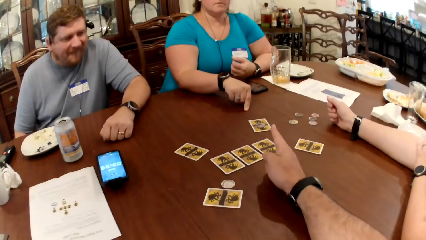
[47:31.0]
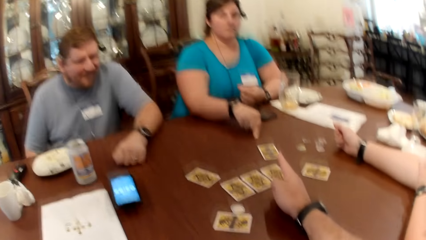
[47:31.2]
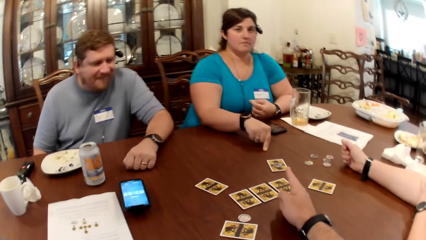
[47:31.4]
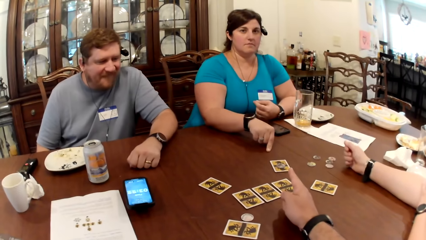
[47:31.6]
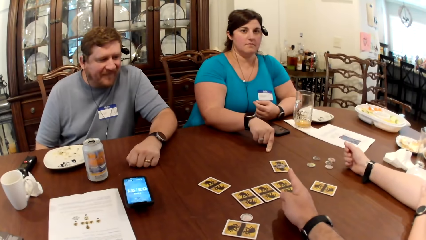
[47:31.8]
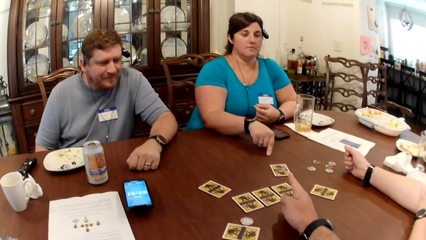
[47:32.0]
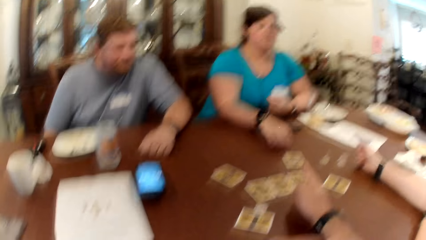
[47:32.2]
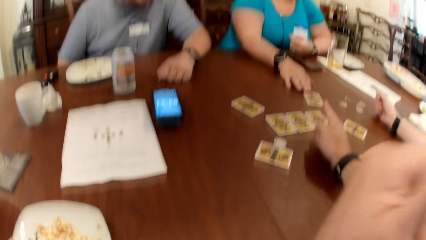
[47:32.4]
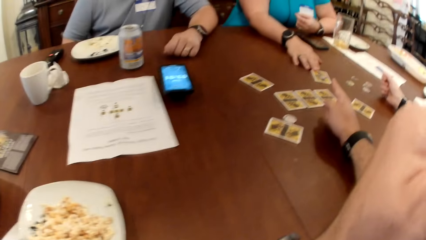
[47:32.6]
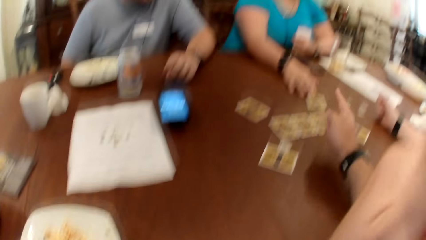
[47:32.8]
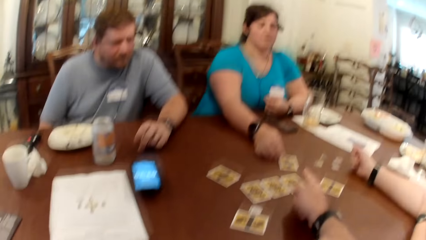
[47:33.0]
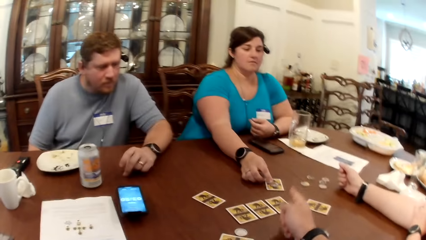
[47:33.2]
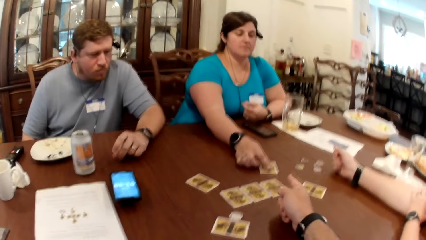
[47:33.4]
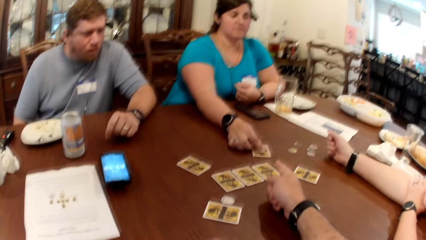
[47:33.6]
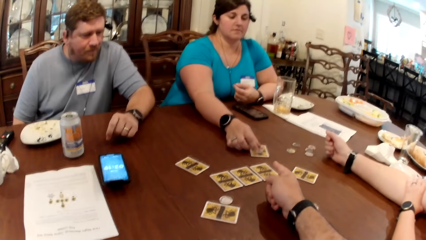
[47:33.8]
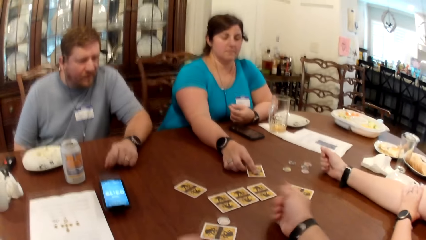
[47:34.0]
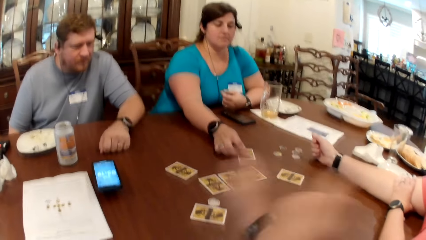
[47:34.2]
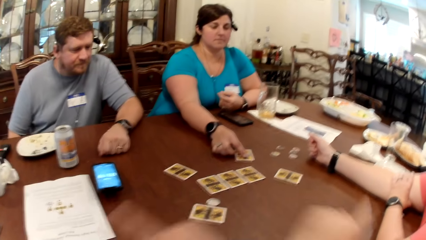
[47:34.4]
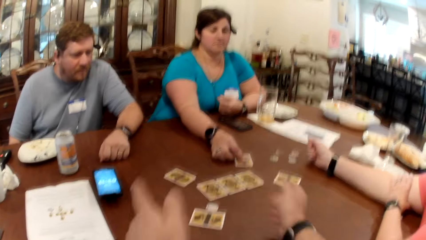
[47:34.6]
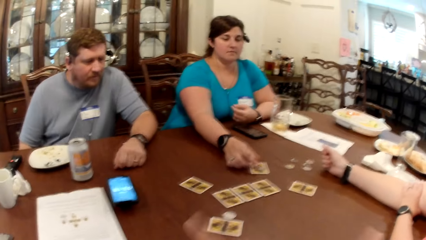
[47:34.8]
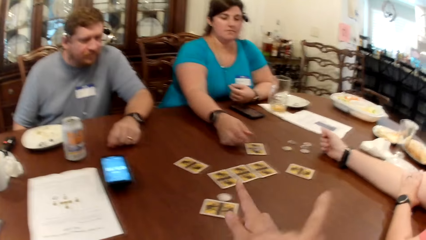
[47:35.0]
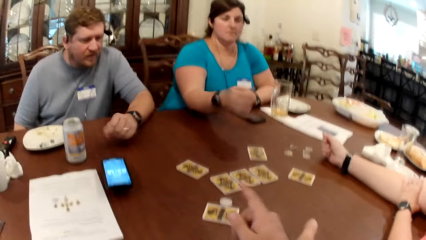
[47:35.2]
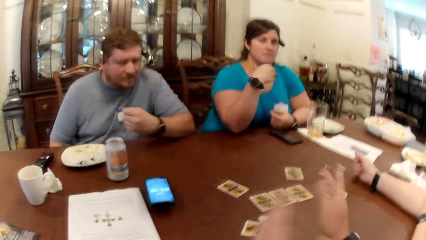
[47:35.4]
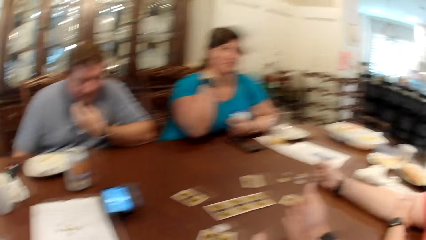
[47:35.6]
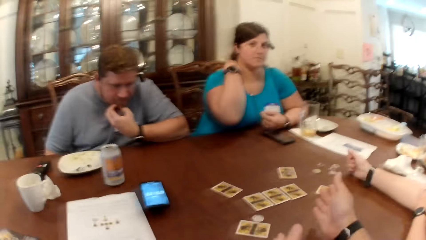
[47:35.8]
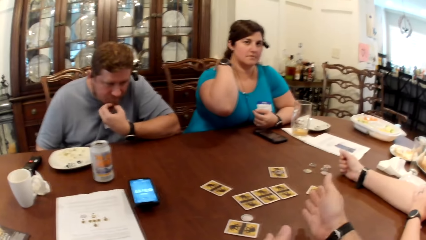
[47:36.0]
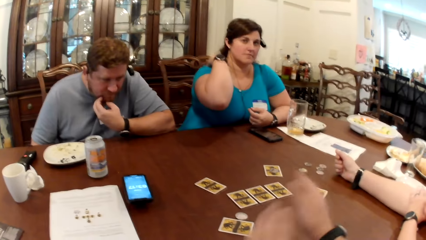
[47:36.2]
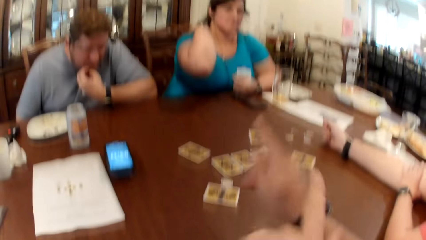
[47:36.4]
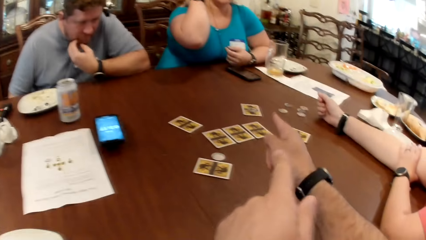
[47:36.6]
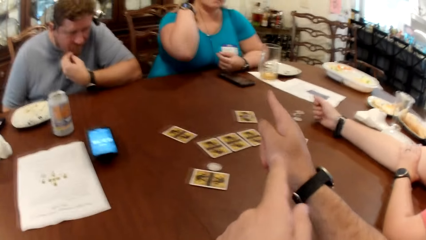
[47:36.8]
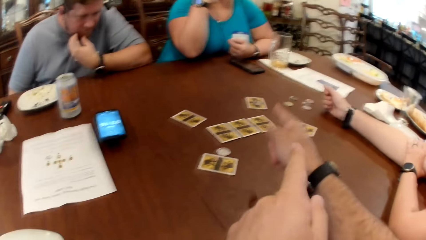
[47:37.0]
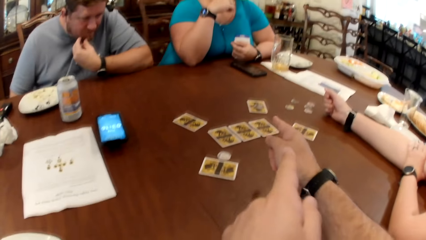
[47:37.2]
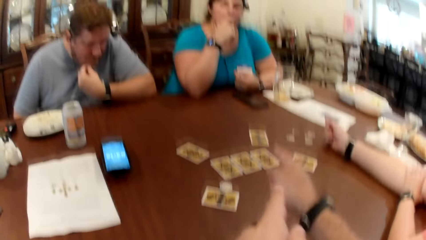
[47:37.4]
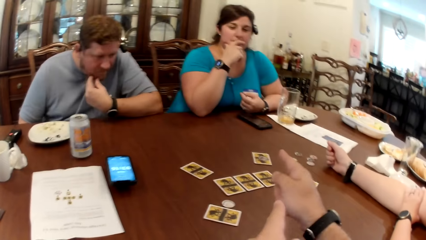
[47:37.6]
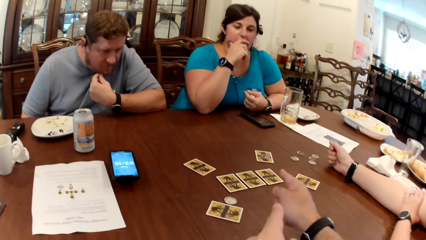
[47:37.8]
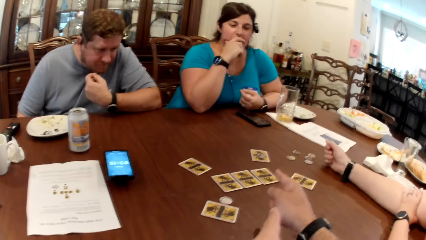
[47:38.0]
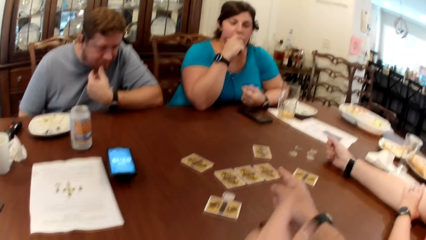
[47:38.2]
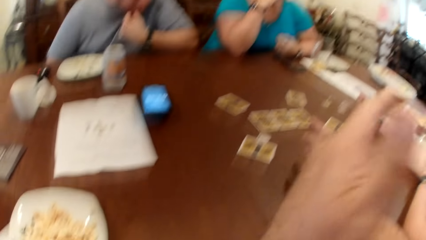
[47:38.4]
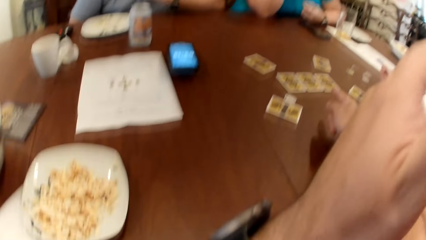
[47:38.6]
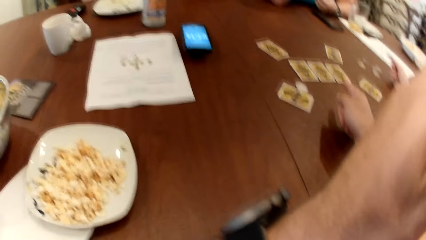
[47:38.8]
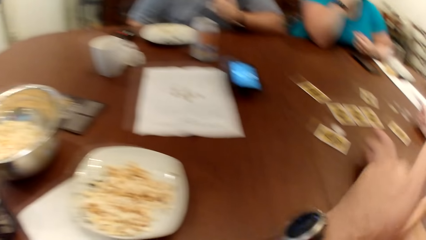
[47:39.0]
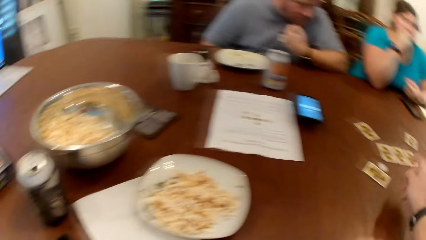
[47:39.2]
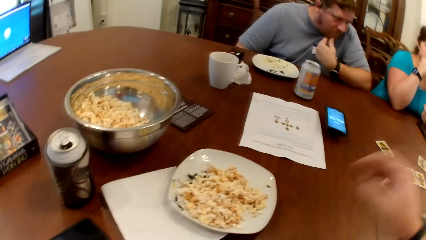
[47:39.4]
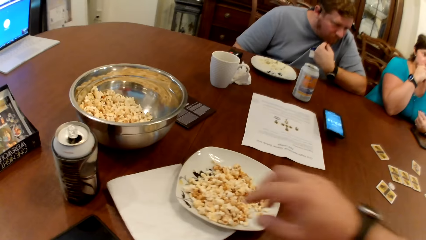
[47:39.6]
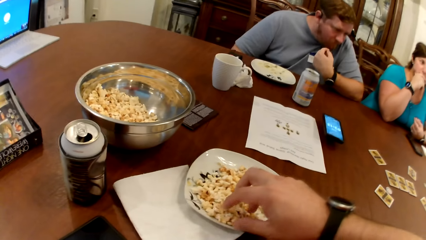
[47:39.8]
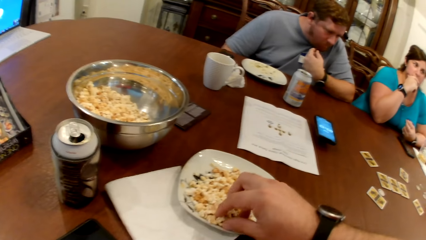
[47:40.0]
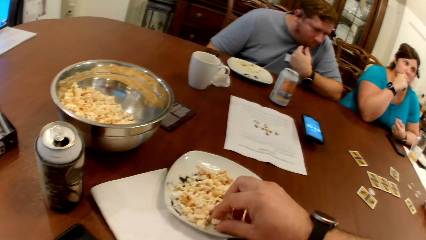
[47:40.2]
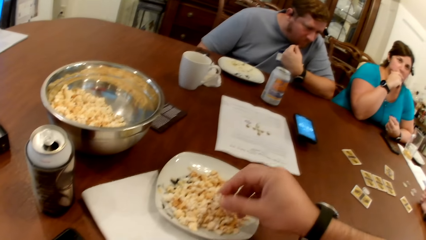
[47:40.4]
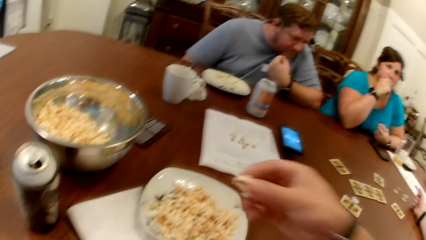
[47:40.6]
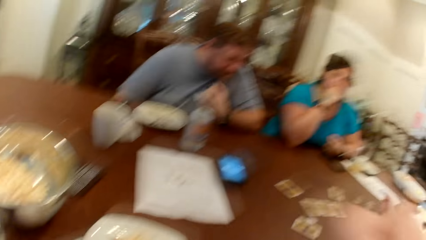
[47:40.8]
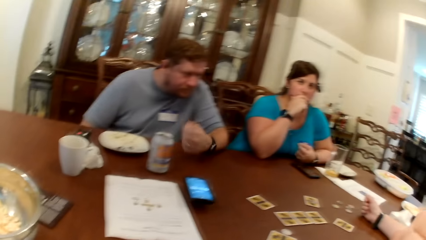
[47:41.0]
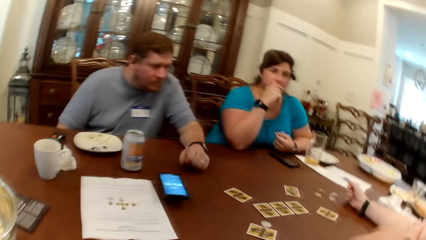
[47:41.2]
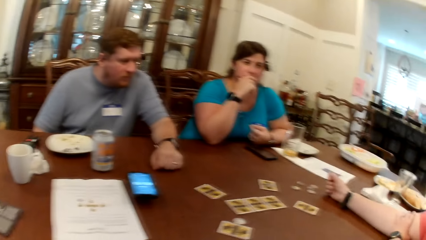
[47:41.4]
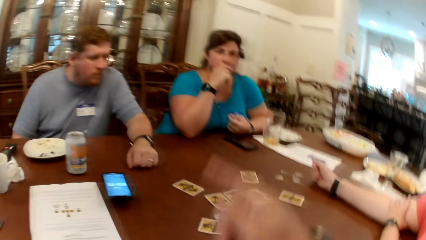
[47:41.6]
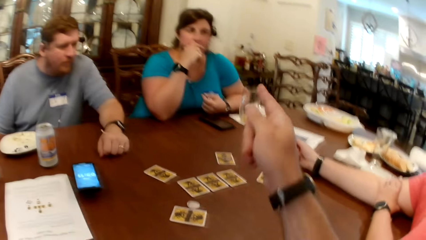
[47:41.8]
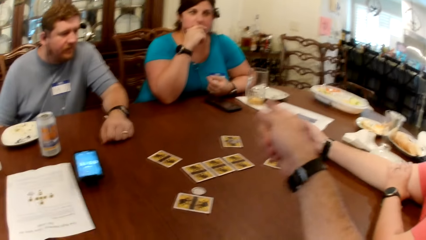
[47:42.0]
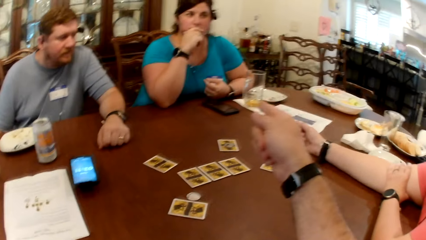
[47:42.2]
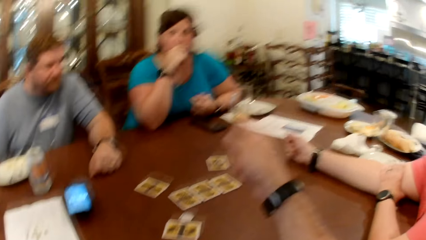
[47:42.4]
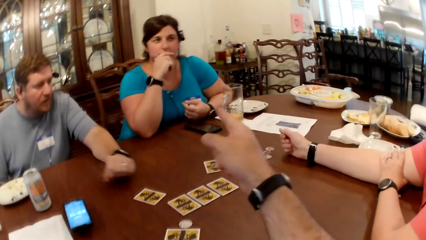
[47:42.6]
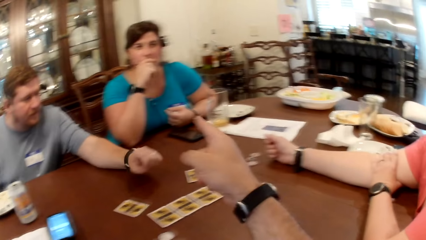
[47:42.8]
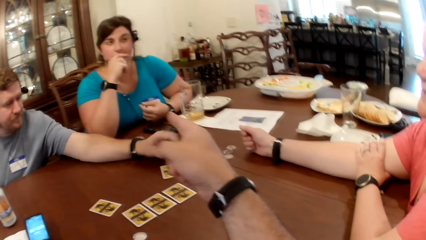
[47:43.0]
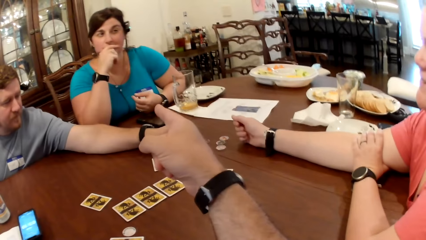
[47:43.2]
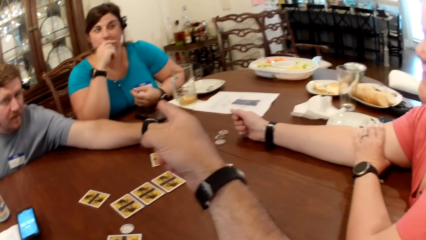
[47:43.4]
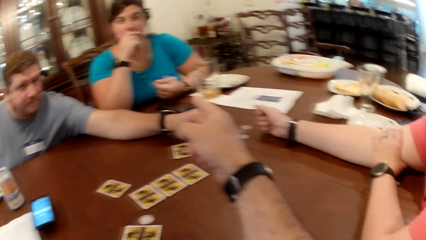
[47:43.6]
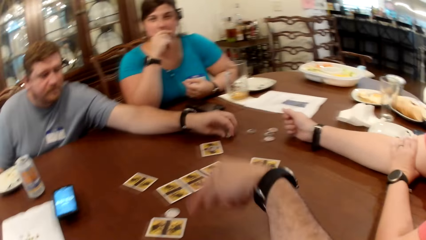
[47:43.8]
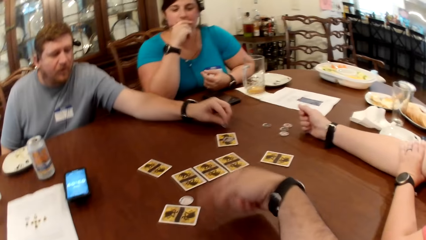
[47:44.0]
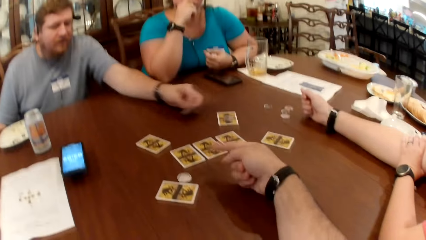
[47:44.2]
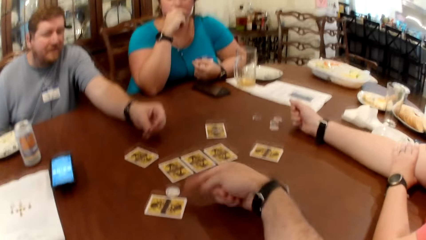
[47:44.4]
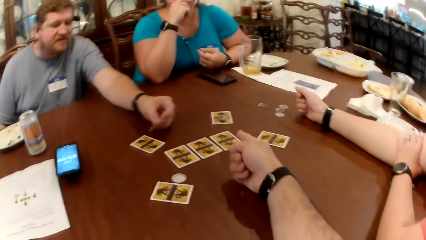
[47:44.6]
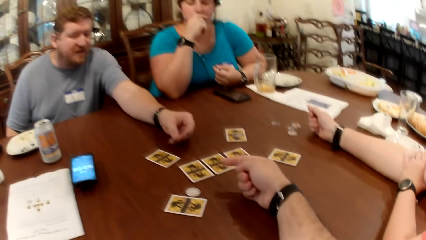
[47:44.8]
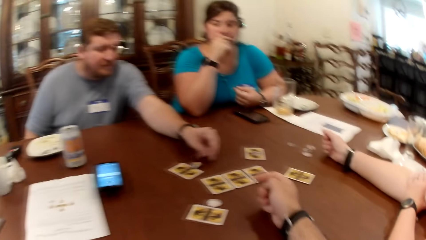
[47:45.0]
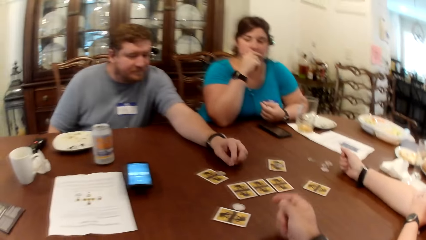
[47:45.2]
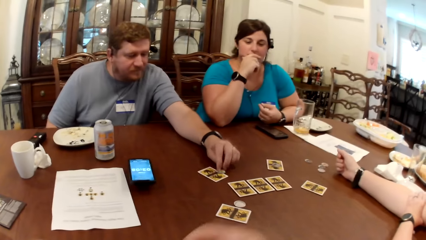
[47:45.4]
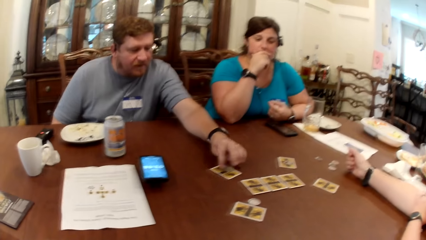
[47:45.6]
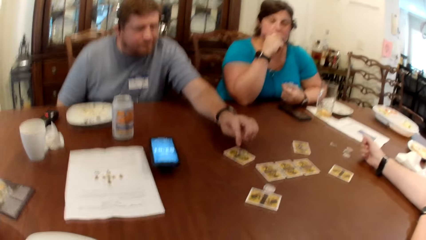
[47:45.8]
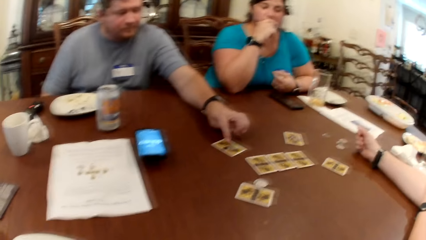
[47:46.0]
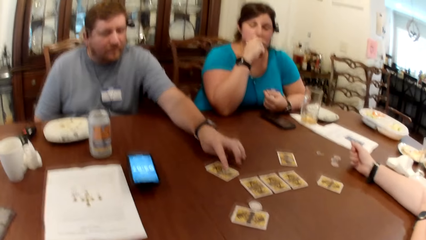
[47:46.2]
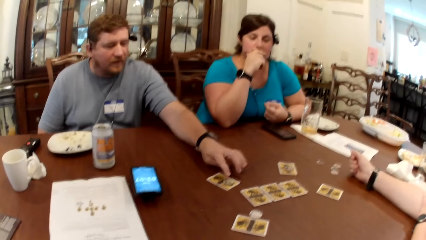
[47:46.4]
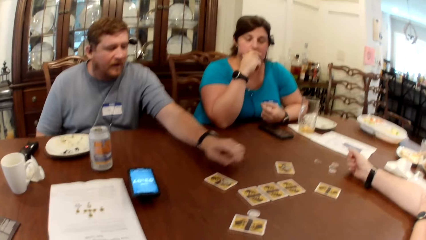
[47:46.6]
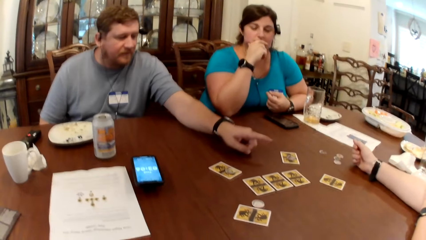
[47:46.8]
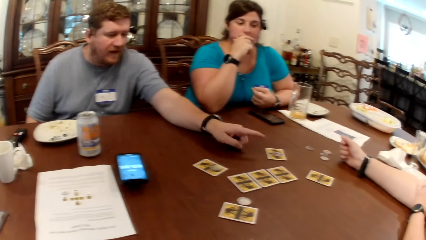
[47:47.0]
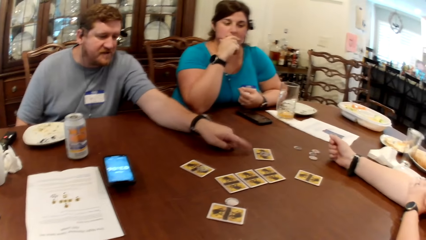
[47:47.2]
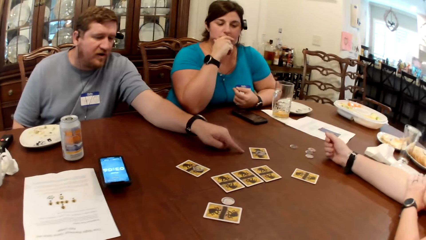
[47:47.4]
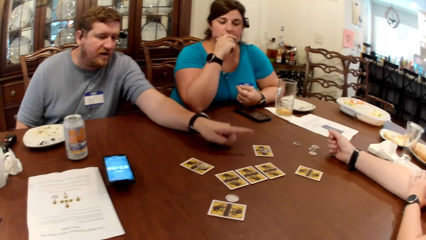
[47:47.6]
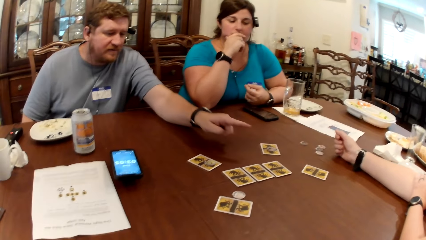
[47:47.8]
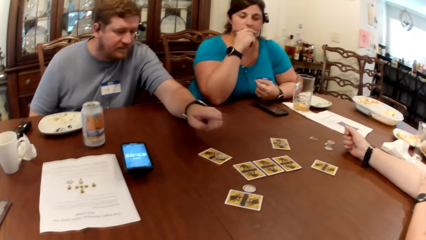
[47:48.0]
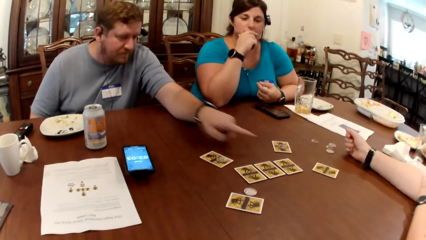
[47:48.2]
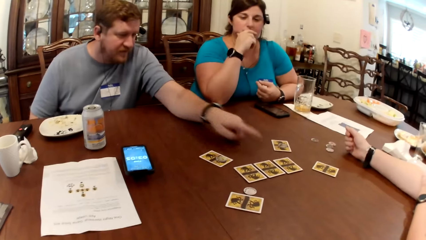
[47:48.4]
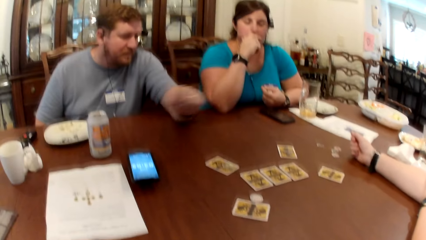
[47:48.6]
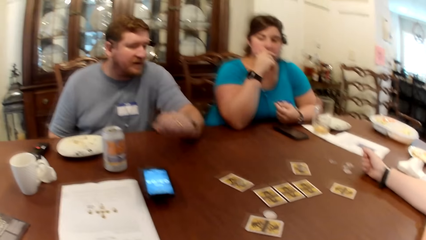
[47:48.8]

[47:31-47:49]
The woman moves the card on the table with her right hand. She moves the token on the card on the table with her right hand. The camera wearer picks from the plate of popcorn on the table with his right hand. The man picks the token from the table with his left hand. The camera wearer converses with the woman and the man. The man drops the token on the card on the table with his right hand. He moves the token on the card on the table with his left hand.
